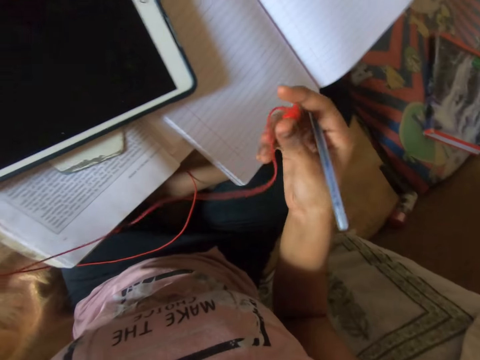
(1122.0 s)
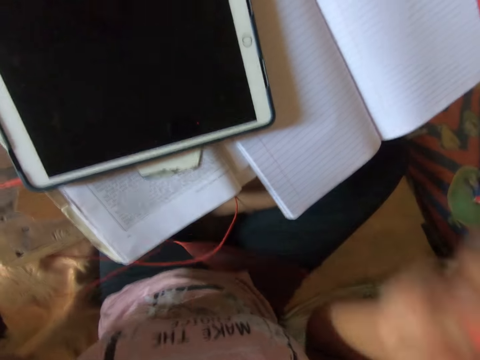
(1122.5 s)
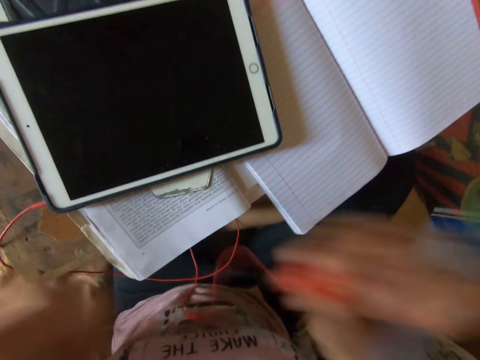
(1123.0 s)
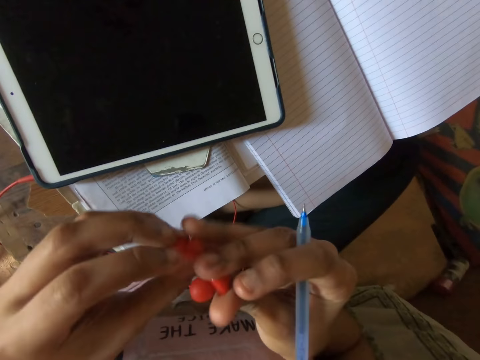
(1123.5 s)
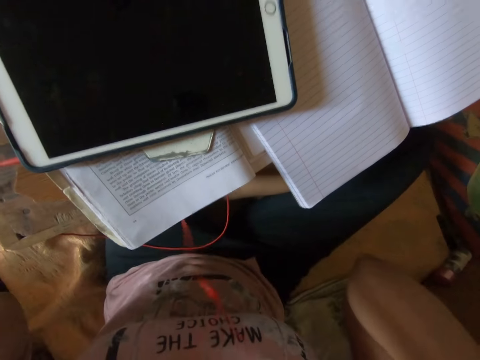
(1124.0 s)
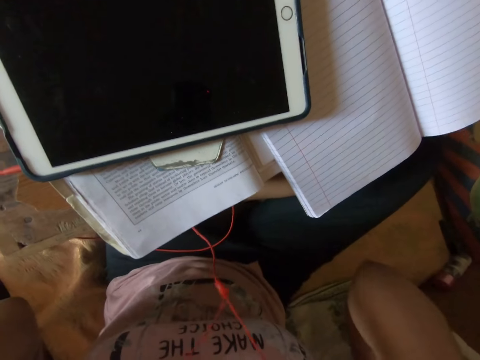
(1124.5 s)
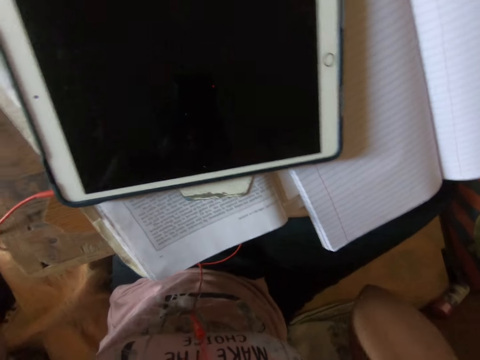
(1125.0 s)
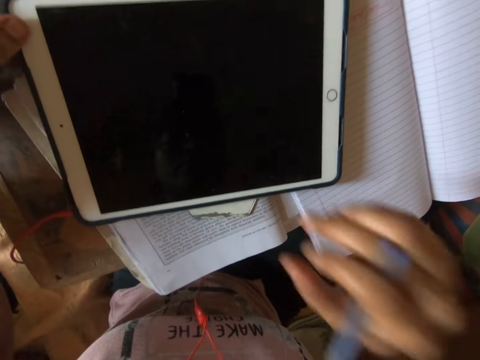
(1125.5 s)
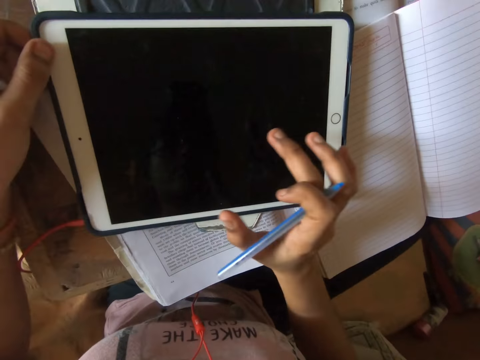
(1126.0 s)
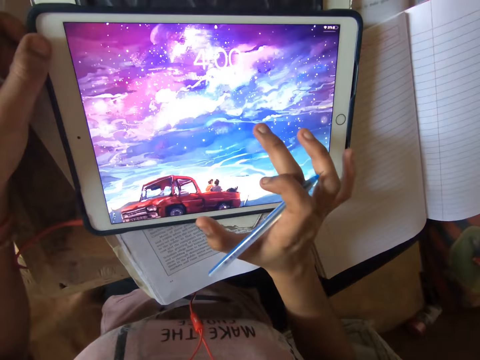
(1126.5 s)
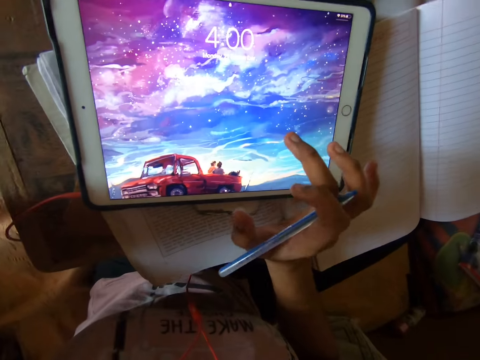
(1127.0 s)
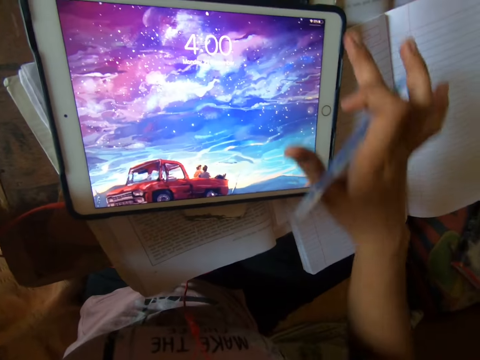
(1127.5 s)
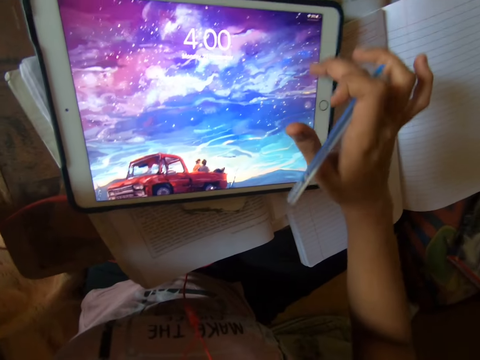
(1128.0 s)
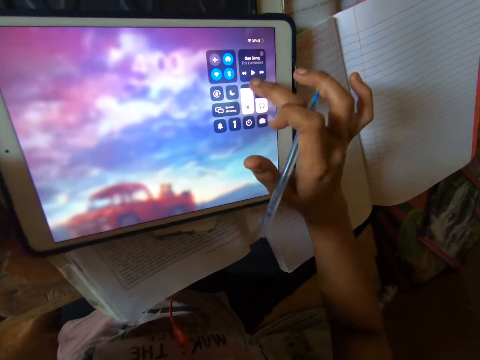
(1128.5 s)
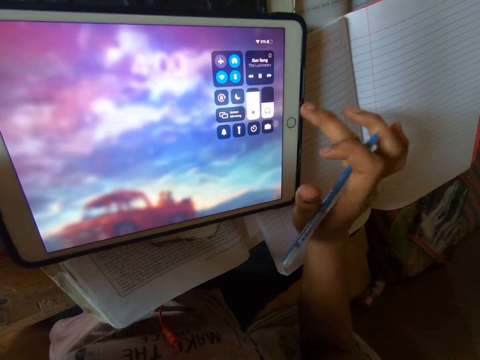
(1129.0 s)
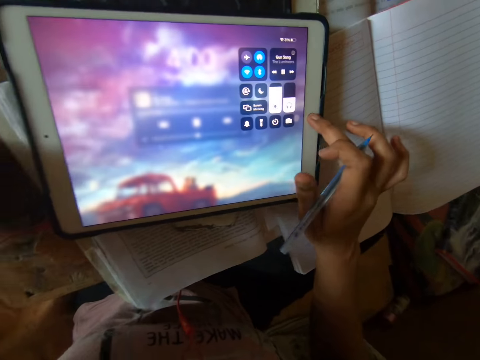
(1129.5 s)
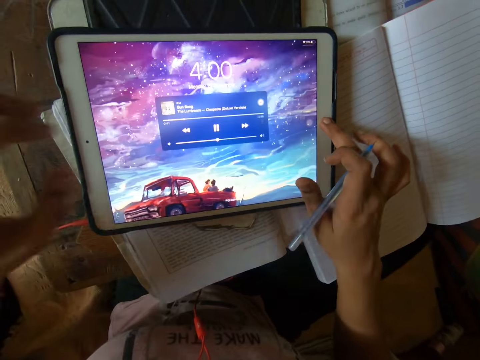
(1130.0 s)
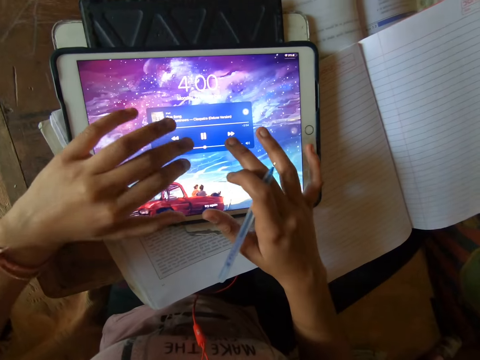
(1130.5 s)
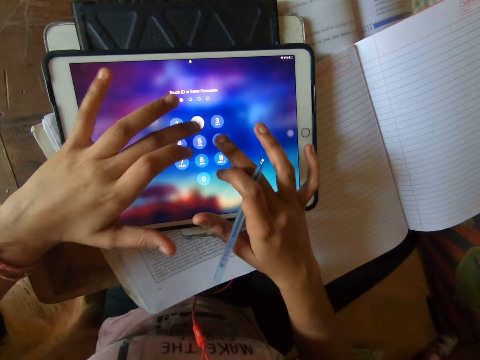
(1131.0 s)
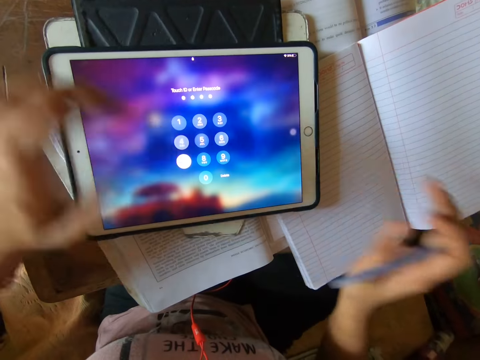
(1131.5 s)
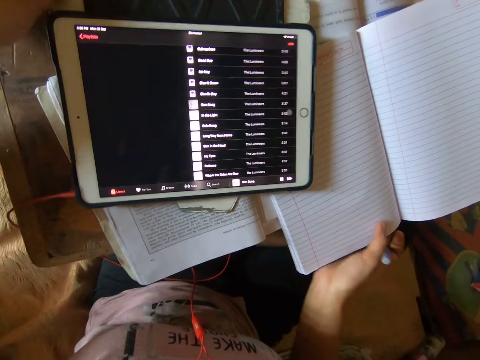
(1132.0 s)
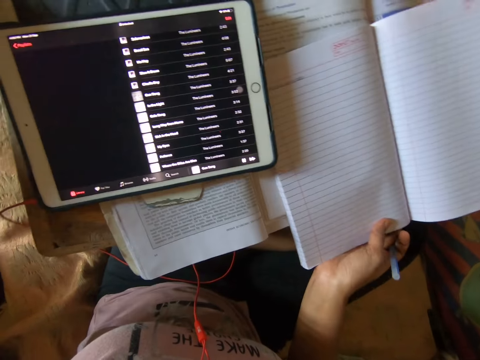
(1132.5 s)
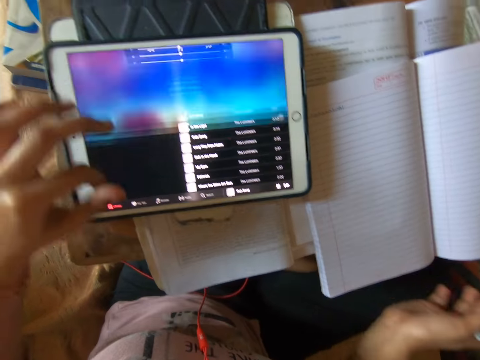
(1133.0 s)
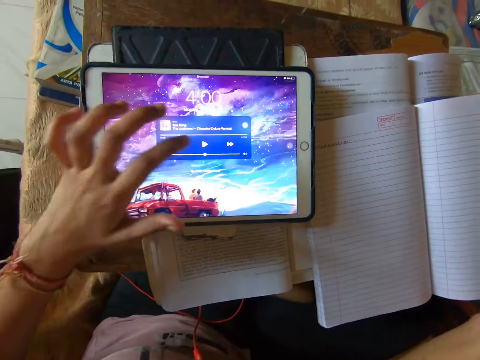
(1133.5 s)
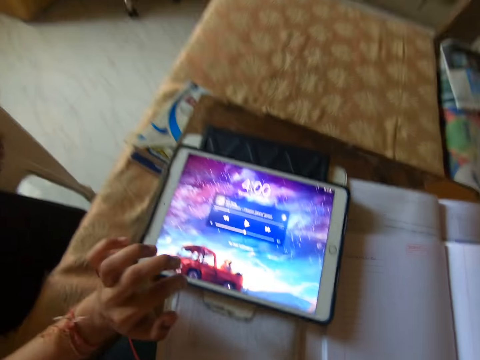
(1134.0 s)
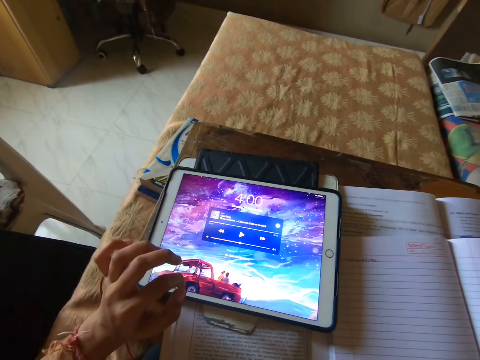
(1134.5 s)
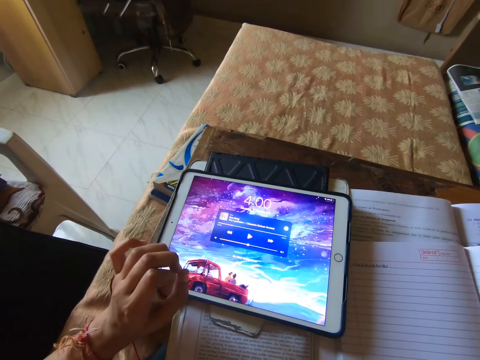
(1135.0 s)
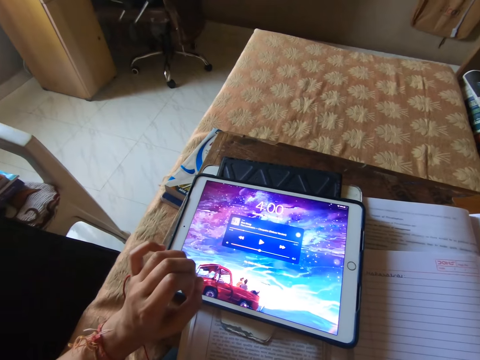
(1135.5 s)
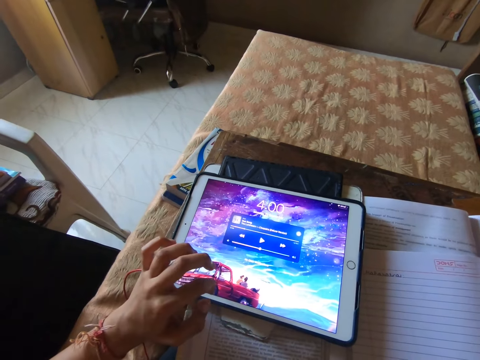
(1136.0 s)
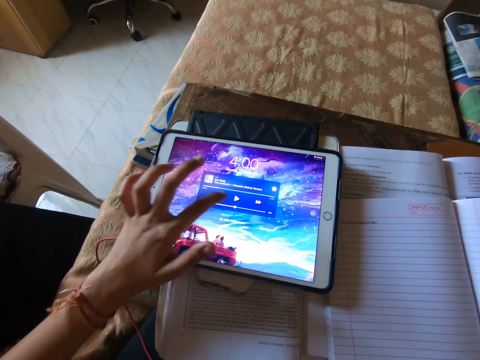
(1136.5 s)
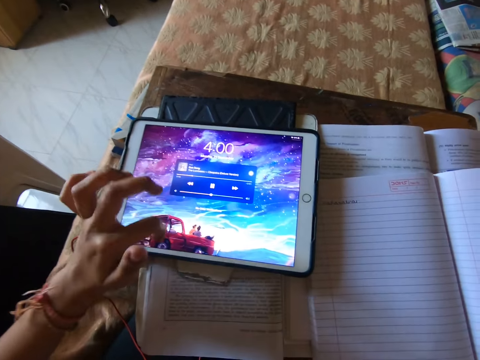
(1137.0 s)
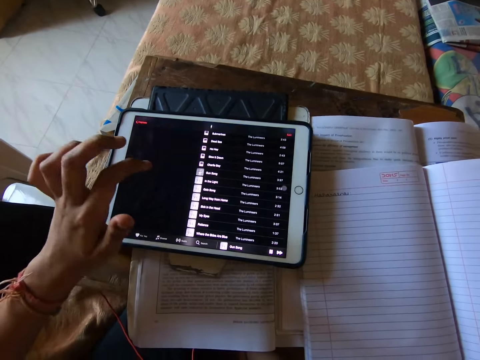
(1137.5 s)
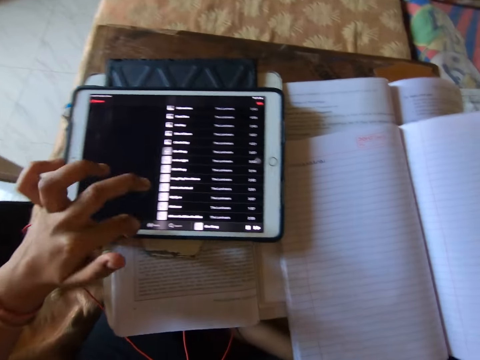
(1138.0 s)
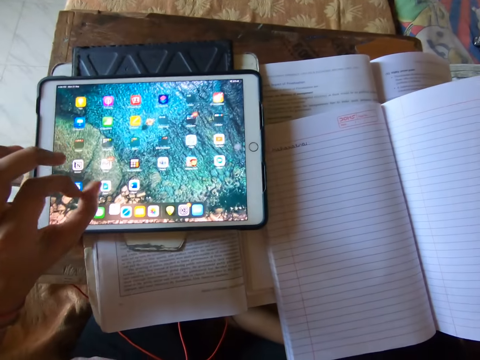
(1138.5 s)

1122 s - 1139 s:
The camera wearer plugs the earpiece to her ears with both hands. She operates the tablet with her right hand. She operates the tablet with both hands. She adjusts the tablet with her left hand. She operates the tablet with her left hand. She converses.

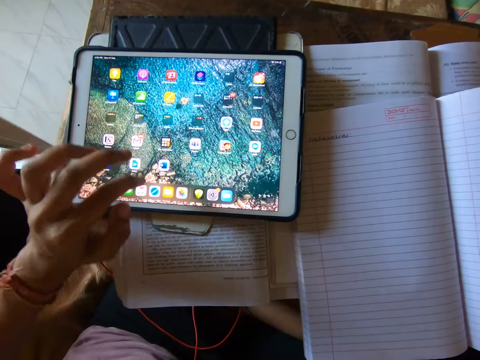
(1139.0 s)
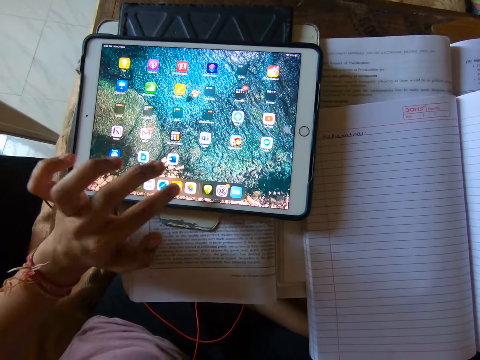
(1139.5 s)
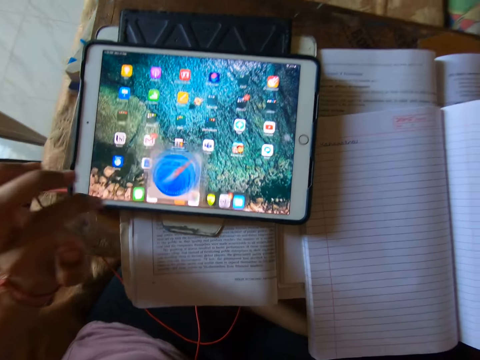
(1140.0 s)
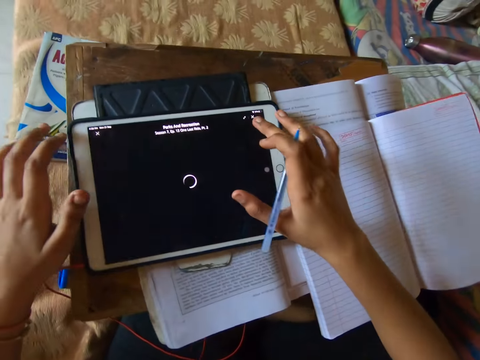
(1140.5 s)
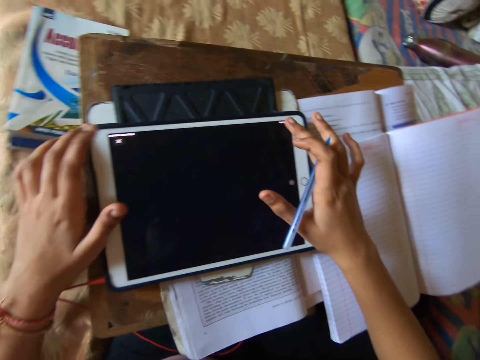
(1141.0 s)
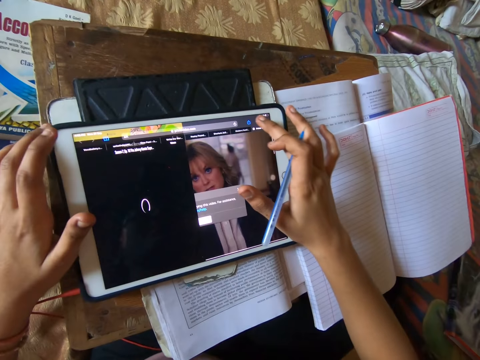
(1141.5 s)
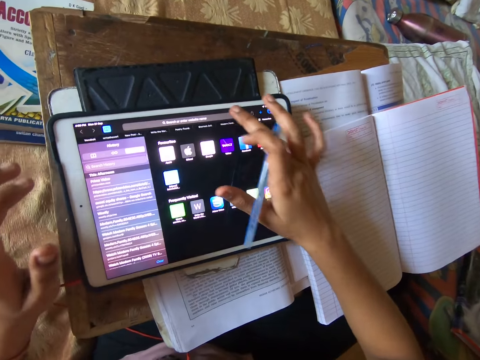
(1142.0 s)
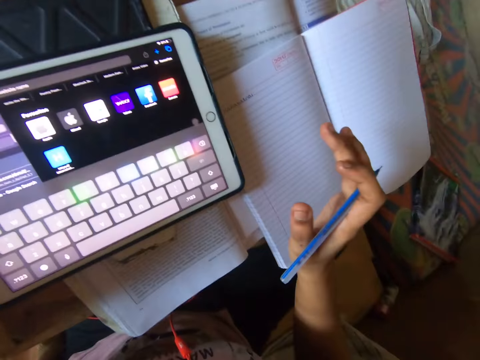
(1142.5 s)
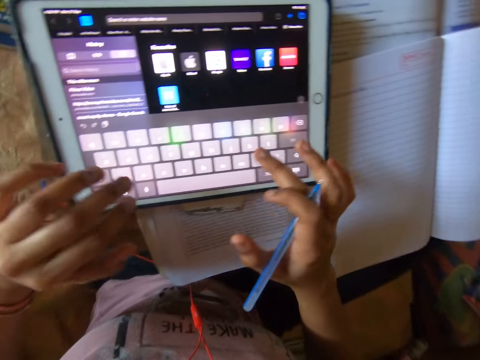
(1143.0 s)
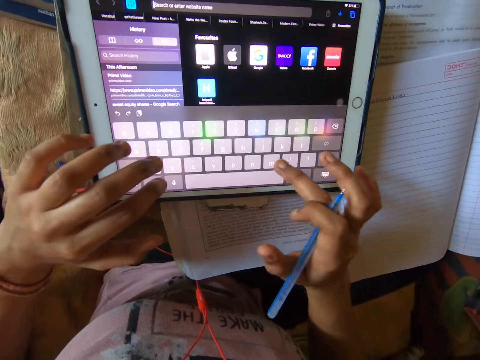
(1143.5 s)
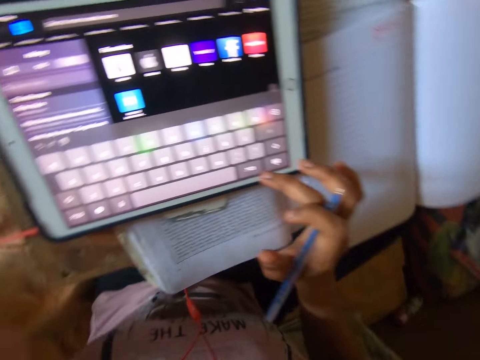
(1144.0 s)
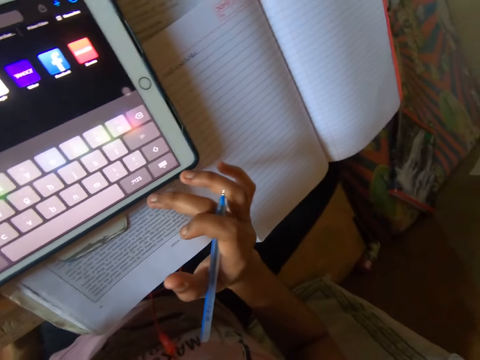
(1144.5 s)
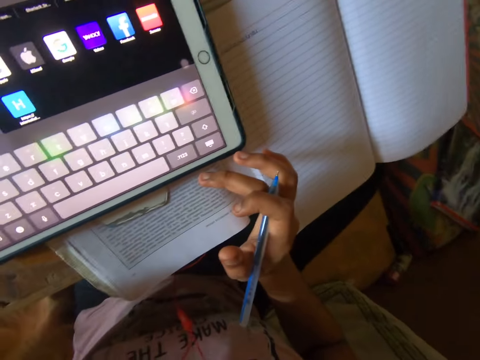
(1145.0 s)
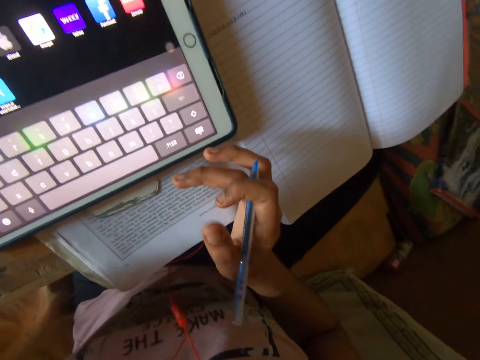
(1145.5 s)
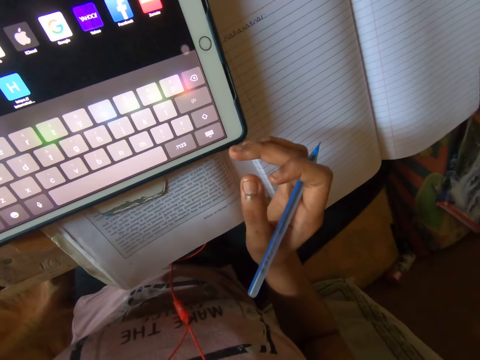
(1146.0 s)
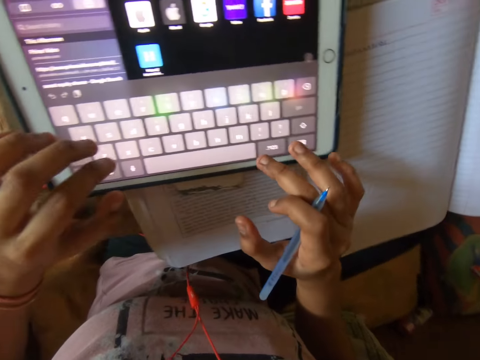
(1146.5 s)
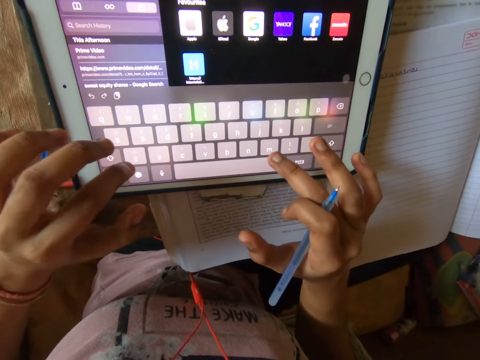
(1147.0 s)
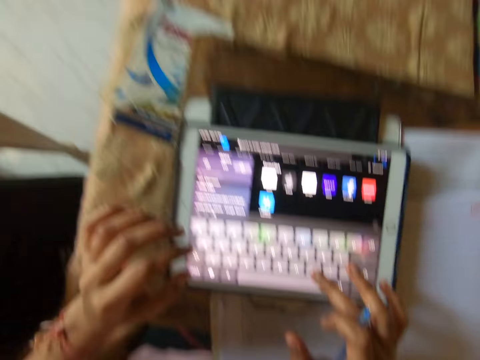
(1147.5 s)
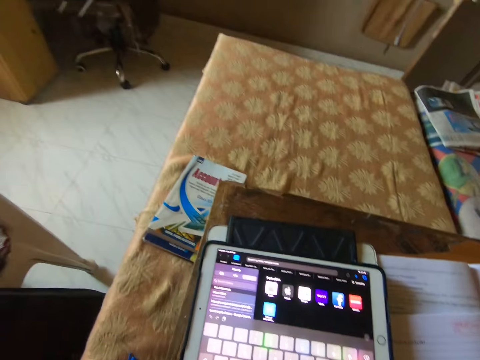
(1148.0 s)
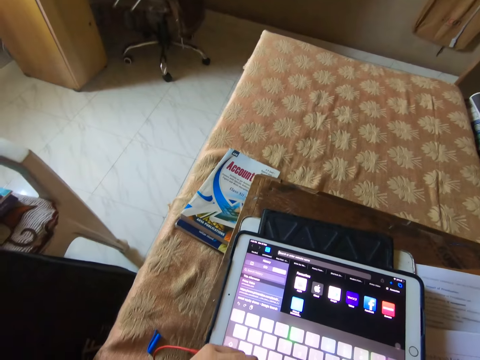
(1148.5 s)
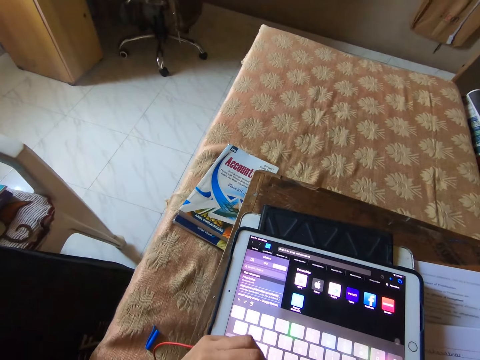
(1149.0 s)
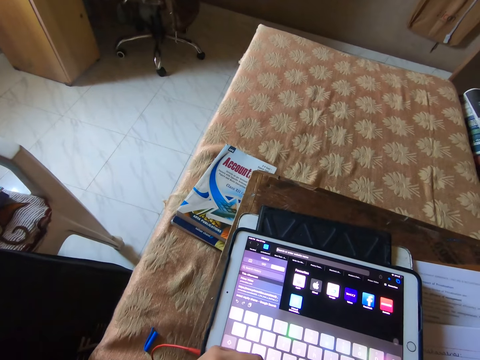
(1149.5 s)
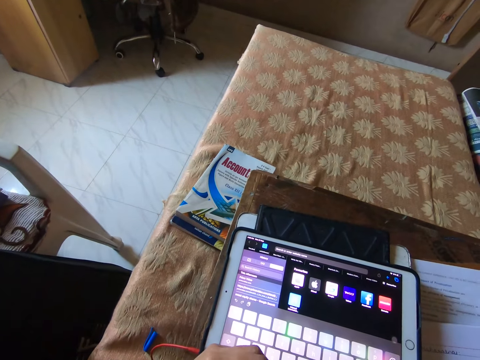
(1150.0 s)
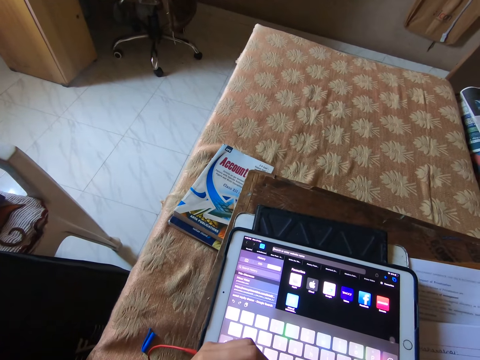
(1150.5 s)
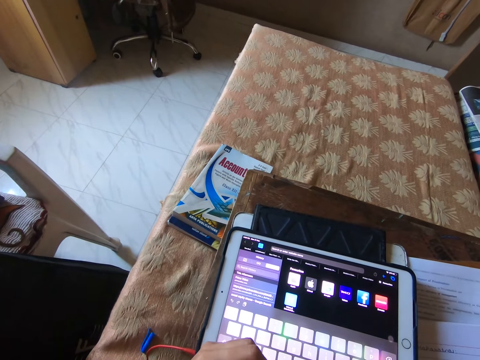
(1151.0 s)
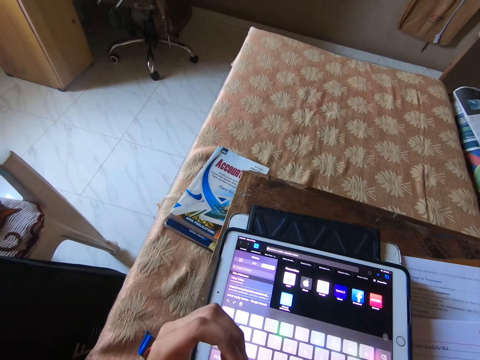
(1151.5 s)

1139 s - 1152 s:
The camera wearer operates the tablet with both hands. They remove the earphones. They converse.
